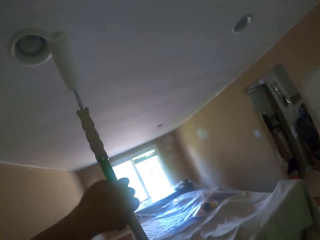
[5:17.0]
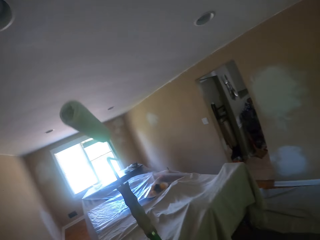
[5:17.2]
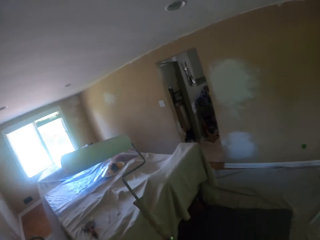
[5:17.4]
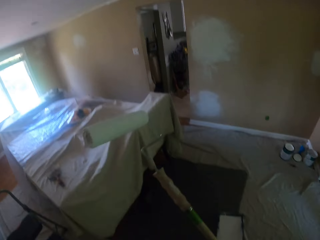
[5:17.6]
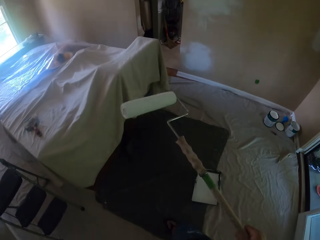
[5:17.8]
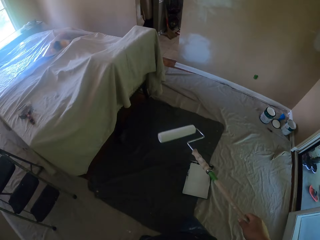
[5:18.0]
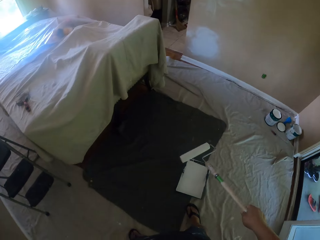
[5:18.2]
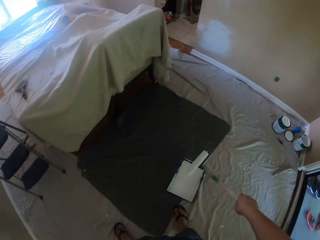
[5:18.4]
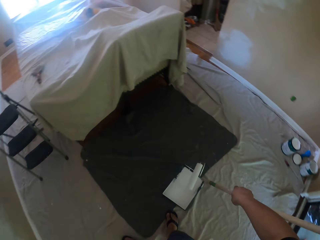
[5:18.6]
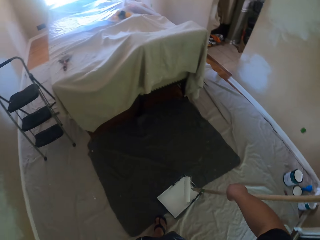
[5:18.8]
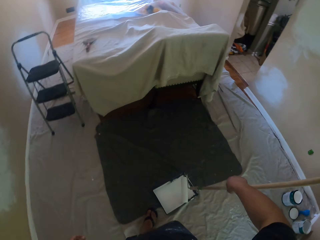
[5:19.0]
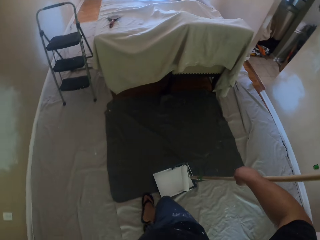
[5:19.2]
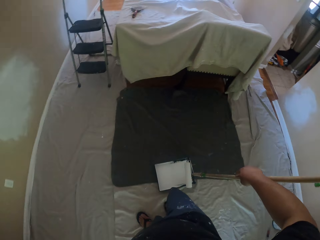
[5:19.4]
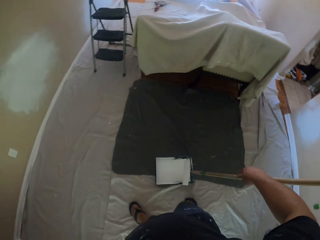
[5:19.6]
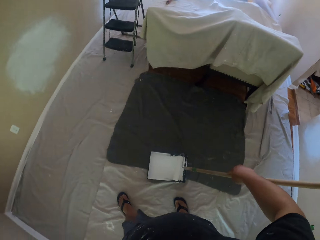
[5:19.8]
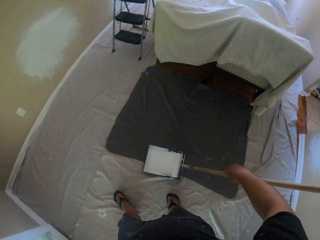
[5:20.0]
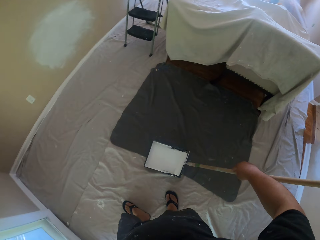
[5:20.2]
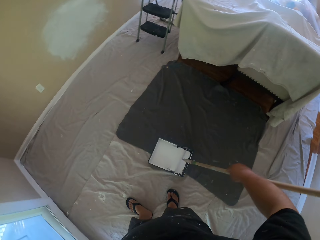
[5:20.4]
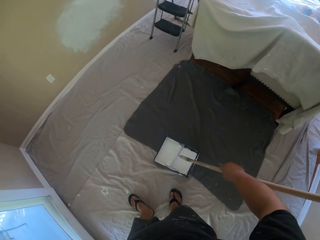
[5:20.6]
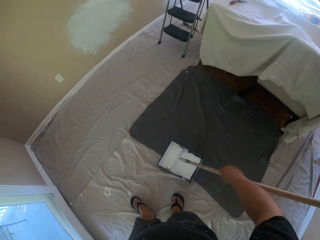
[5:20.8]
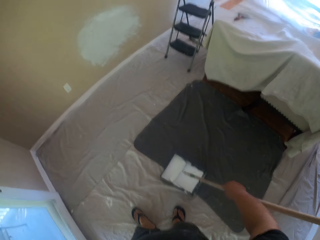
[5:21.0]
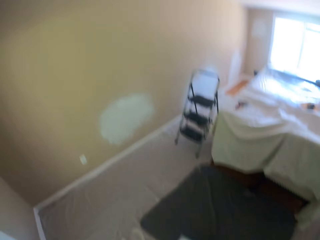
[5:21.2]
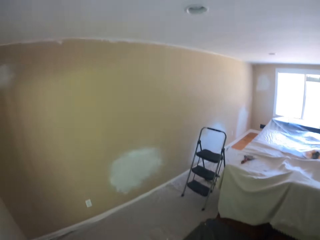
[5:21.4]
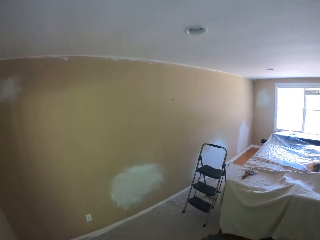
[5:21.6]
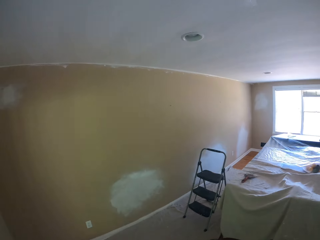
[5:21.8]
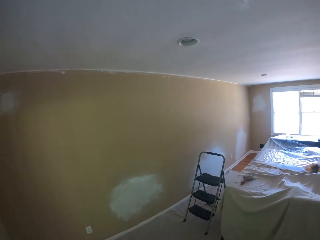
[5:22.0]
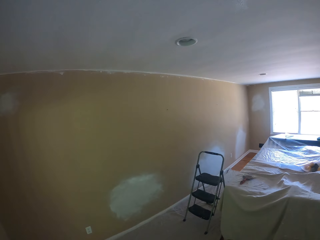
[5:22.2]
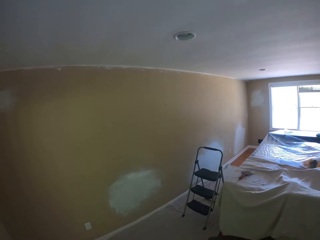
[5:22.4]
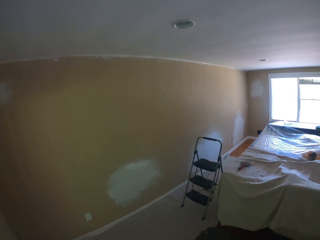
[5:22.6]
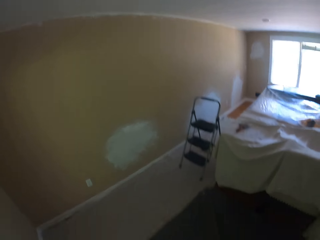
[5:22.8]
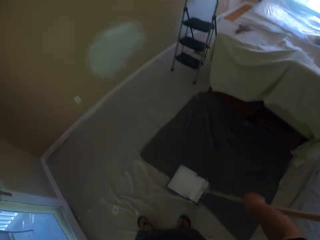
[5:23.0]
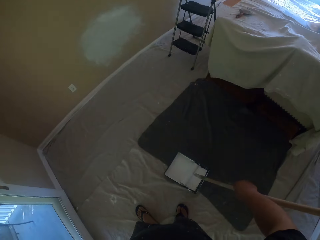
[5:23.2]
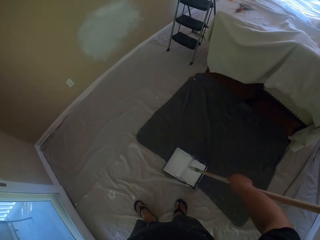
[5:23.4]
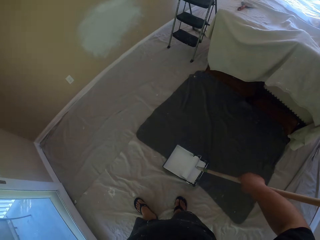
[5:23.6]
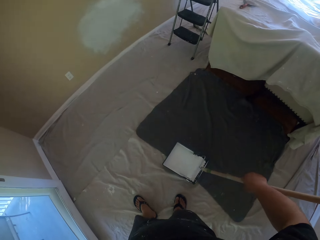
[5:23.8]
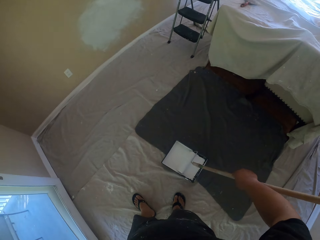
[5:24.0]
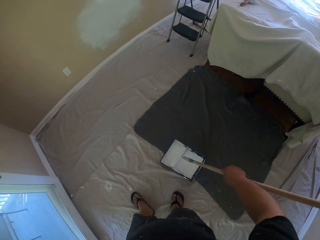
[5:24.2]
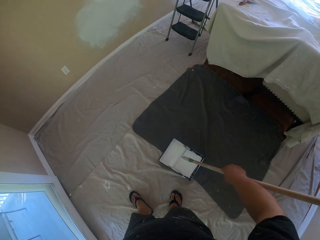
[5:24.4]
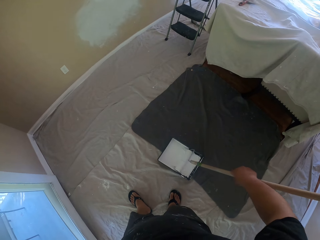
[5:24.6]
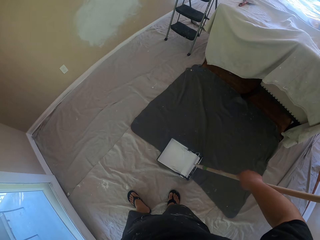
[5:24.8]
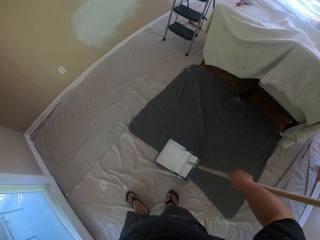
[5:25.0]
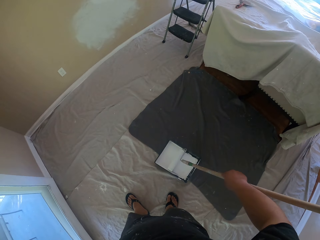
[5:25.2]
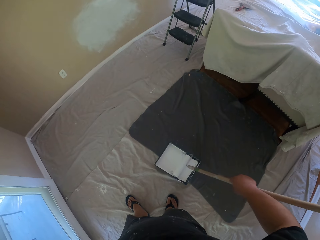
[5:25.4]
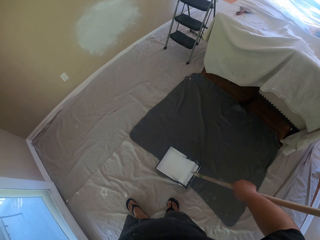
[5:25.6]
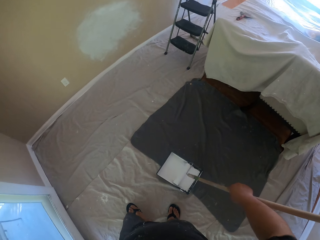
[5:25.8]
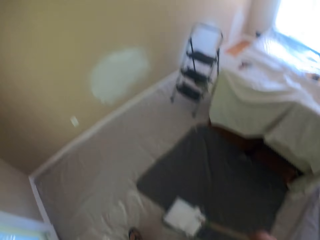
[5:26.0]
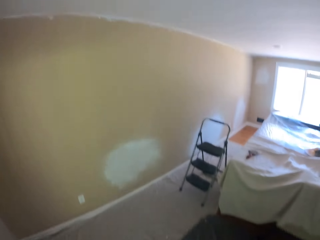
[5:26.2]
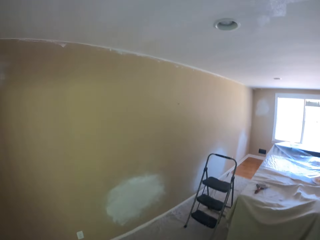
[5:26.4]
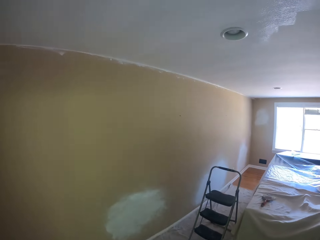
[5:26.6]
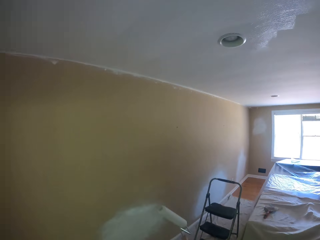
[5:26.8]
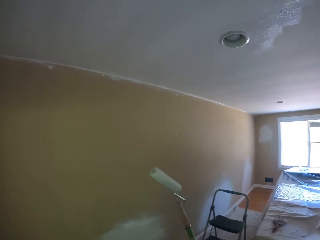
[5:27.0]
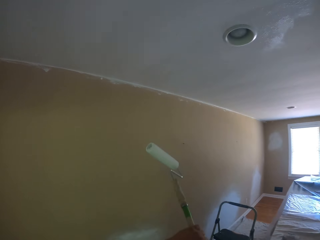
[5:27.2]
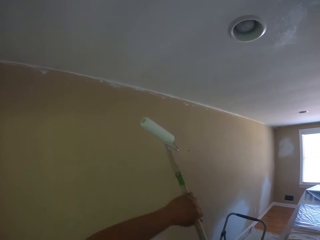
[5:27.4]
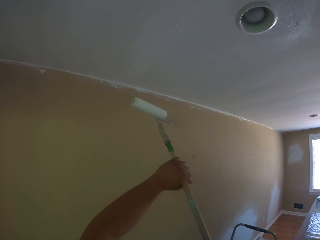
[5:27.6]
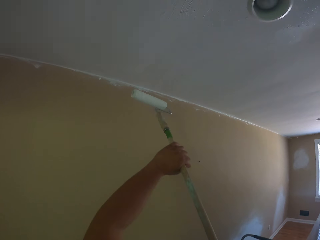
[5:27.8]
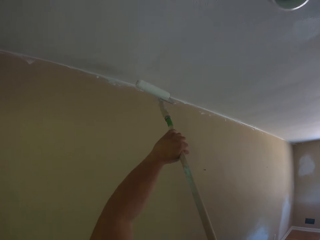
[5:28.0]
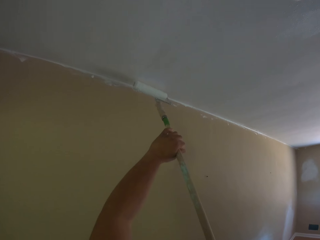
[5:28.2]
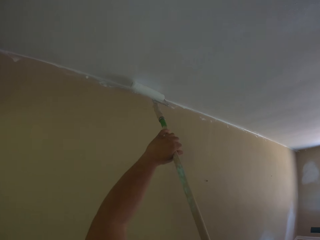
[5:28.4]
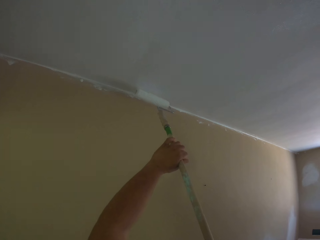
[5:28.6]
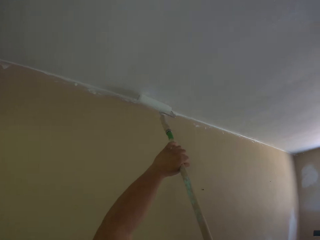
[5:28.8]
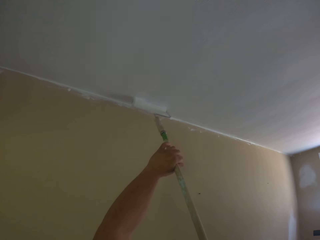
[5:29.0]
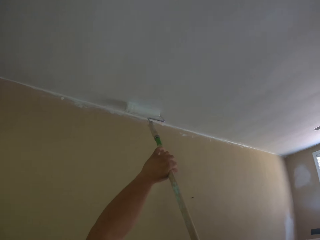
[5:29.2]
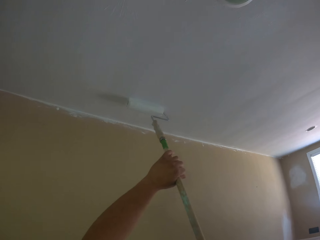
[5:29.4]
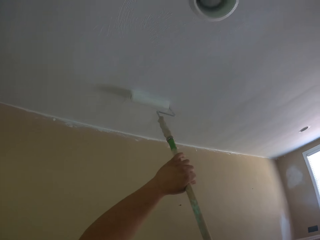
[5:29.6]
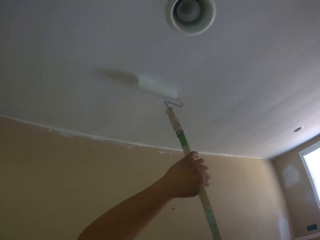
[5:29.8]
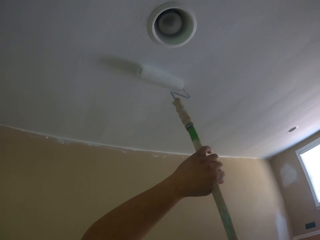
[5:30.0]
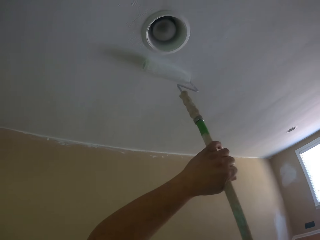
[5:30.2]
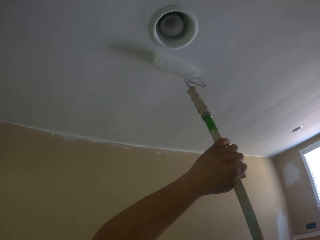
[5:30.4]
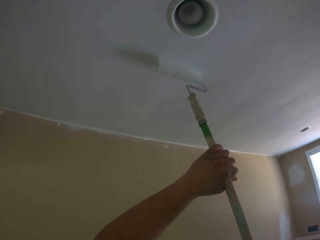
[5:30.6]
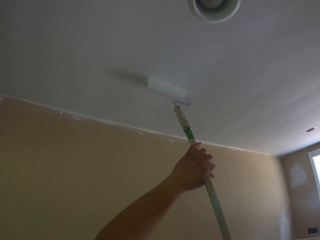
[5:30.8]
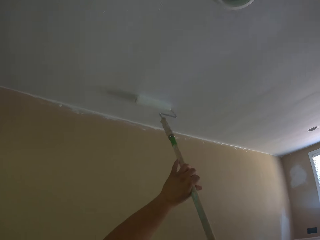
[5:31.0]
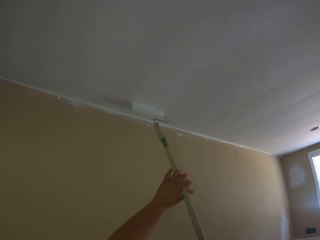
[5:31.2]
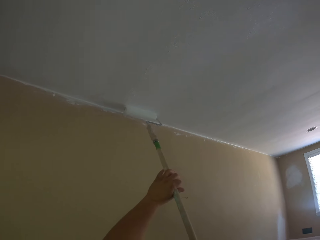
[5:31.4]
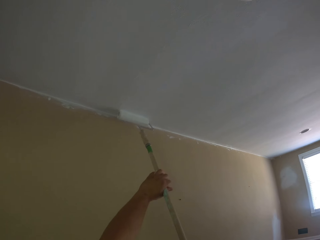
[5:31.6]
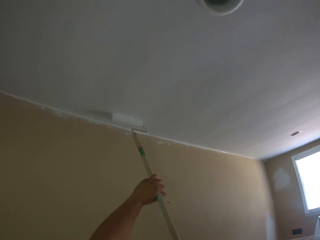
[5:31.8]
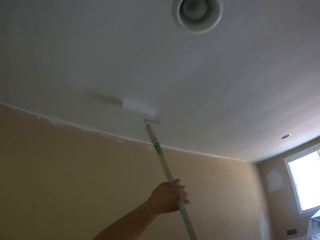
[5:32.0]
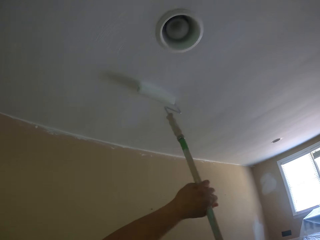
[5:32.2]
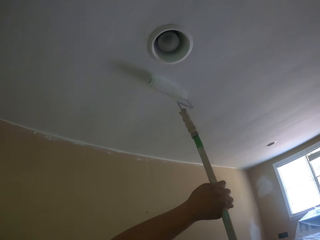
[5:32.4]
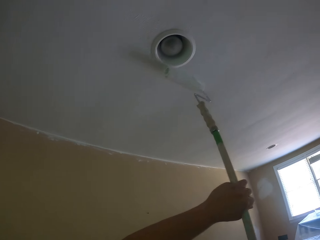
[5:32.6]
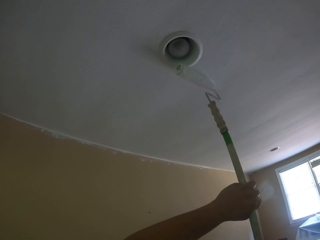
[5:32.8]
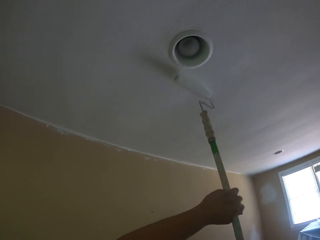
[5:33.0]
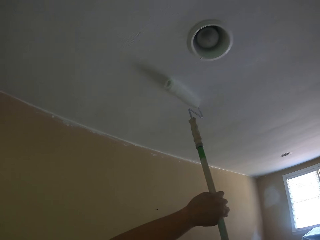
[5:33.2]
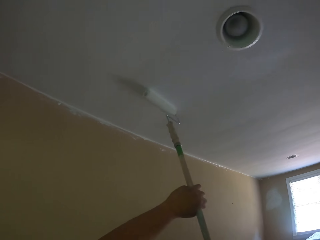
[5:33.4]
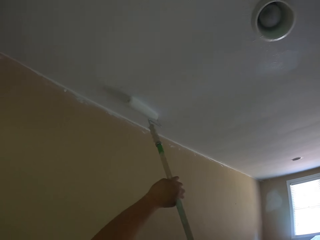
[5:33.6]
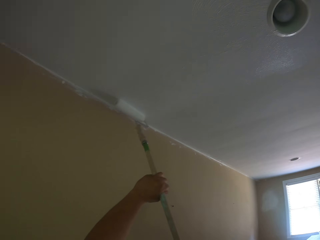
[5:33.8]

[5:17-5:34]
The camera wearer dips the paint roller in a paint container, walks around the paint container, and dips the paint roller in the paint container. They roll the long paint roller in a paint tray on a floor with a canvas drop sheet. They paint the ceiling of the apartment with the long paint roller.

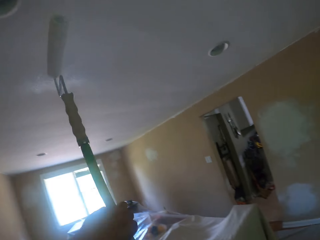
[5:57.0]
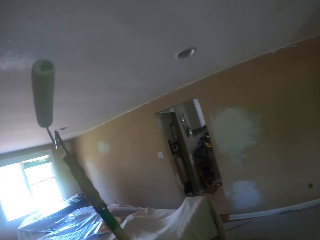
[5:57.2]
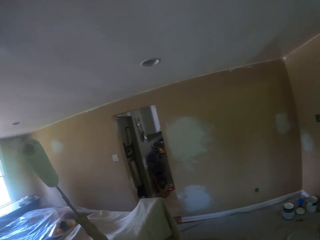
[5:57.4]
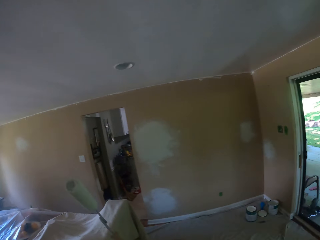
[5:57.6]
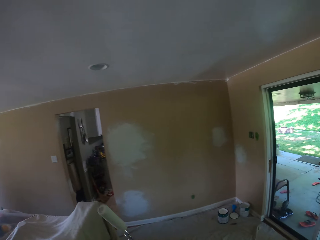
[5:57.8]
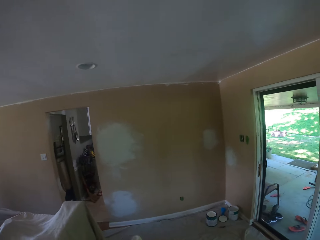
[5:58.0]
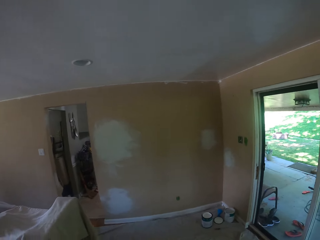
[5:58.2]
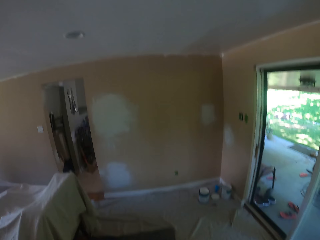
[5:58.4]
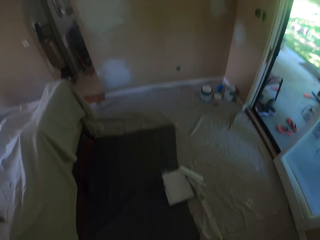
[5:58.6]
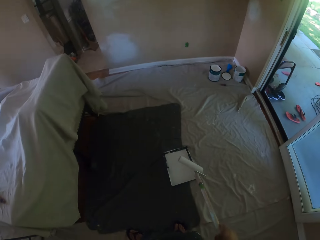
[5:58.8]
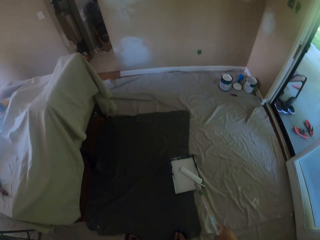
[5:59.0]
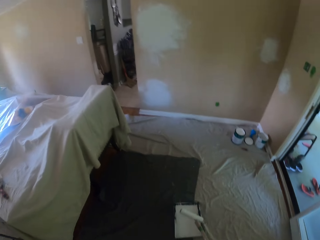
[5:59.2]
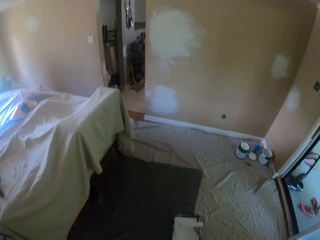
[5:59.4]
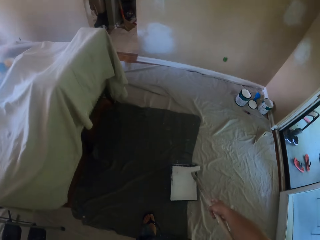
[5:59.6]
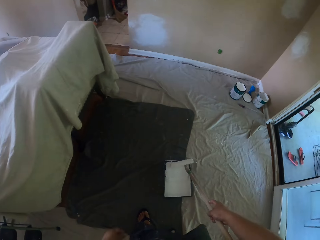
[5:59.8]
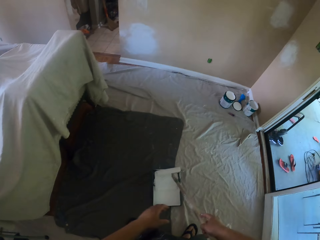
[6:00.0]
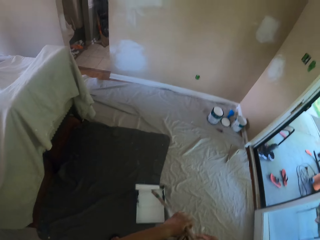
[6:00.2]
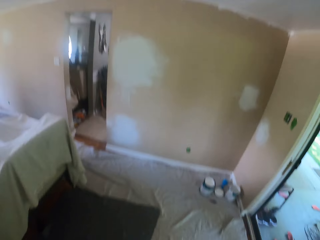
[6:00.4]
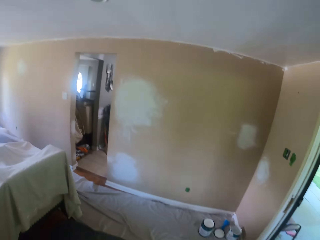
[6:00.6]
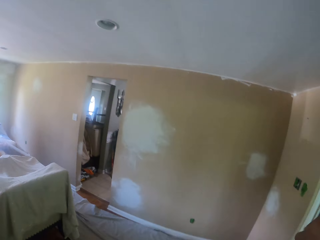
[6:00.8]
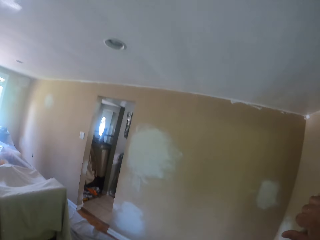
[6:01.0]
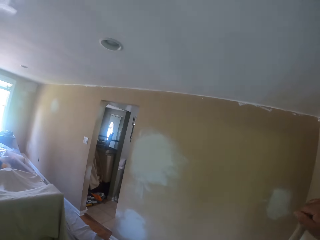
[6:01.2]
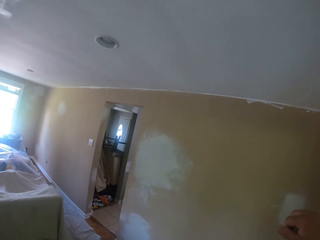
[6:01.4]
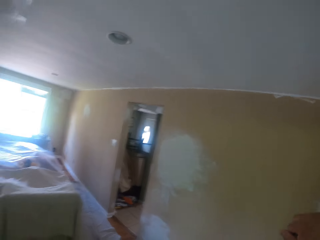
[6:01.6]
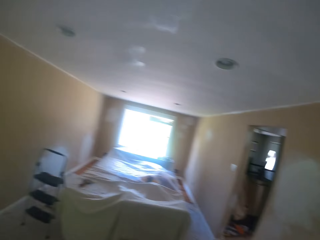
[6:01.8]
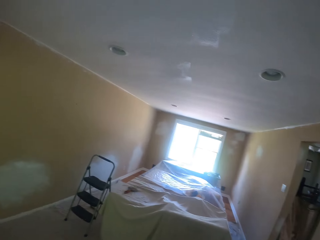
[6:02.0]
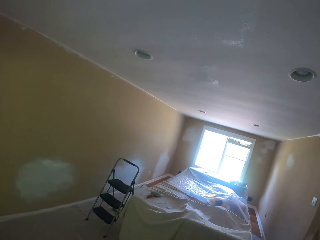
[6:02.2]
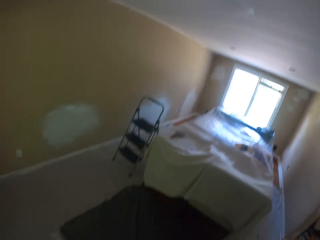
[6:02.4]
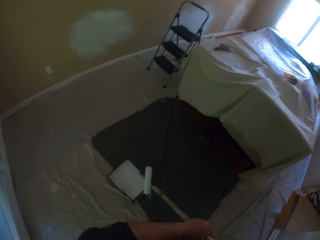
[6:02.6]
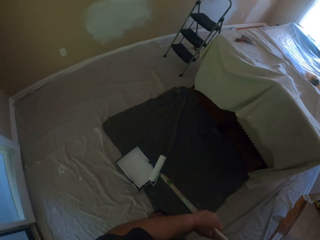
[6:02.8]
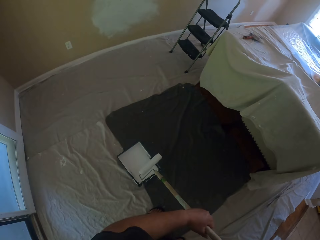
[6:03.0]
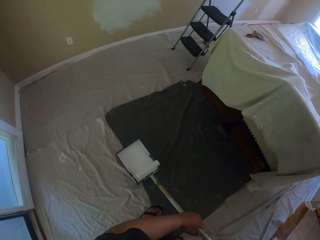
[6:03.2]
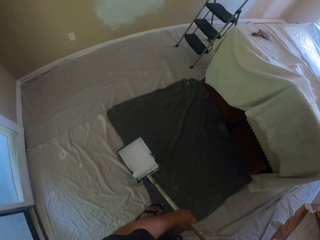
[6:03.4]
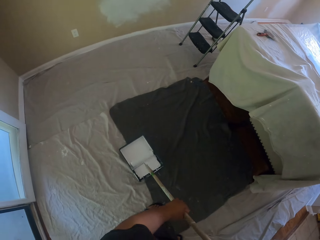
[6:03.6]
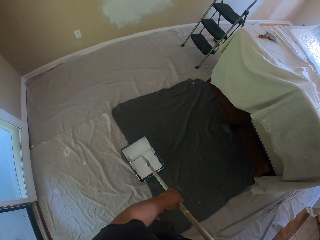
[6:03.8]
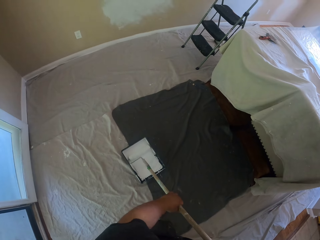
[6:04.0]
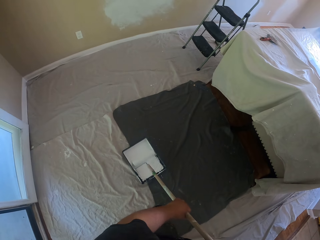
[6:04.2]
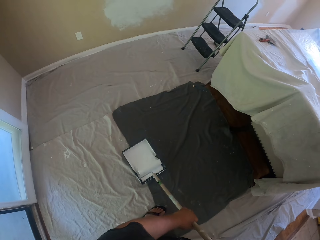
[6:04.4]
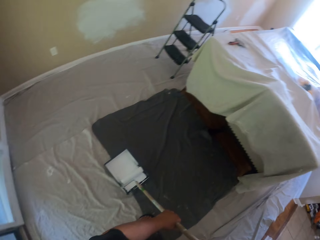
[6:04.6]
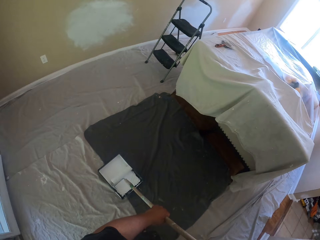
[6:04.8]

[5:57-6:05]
The camera wearer dips the paint roller in a paint container. They roll the long paint roller in the paint tray. They walk around the paint container and dip the paint roller in the paint container.
